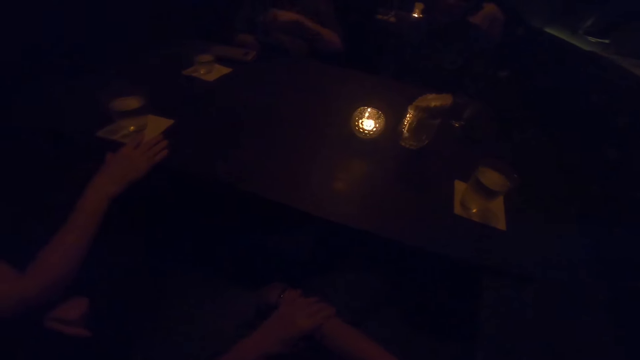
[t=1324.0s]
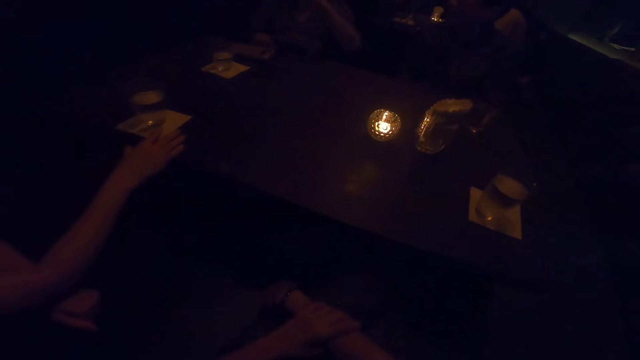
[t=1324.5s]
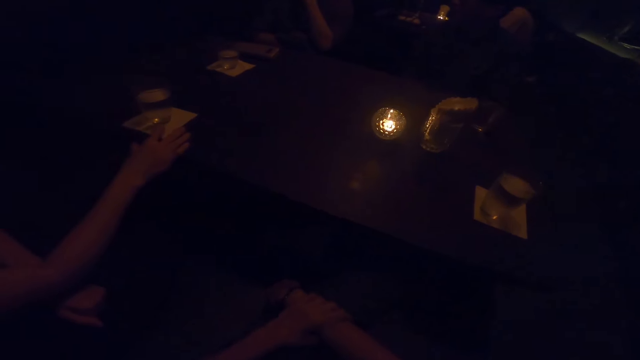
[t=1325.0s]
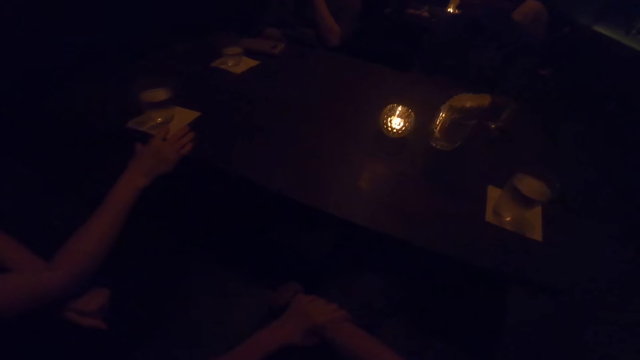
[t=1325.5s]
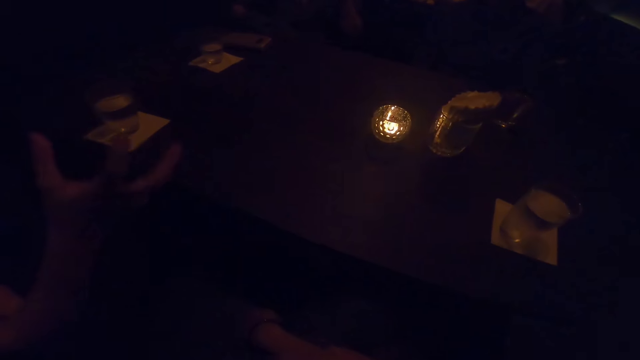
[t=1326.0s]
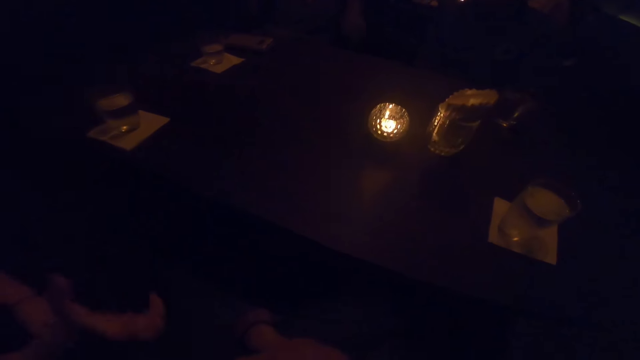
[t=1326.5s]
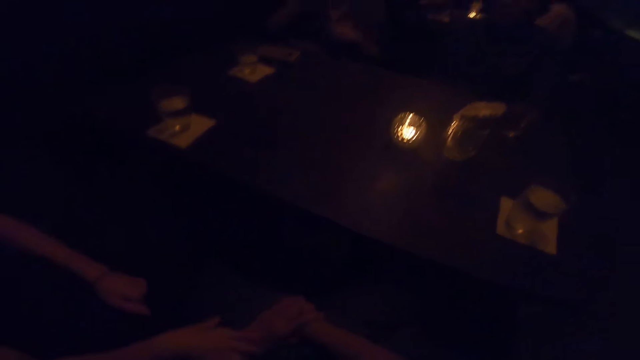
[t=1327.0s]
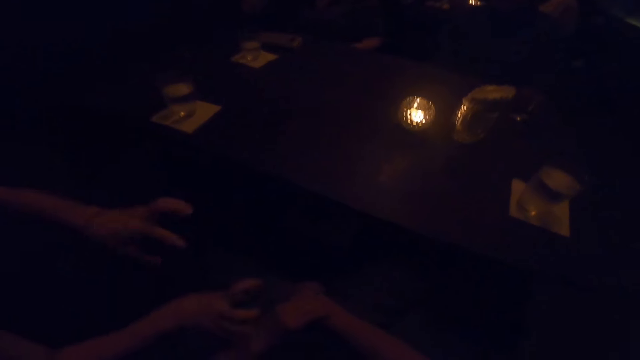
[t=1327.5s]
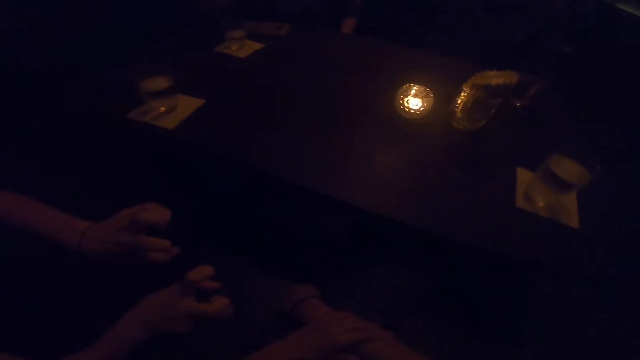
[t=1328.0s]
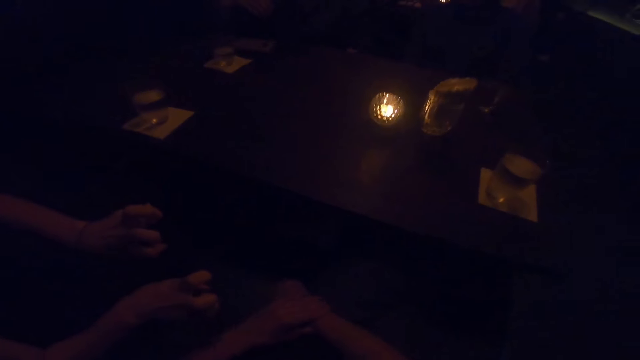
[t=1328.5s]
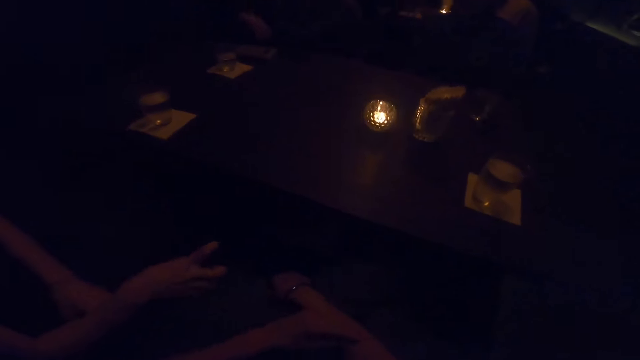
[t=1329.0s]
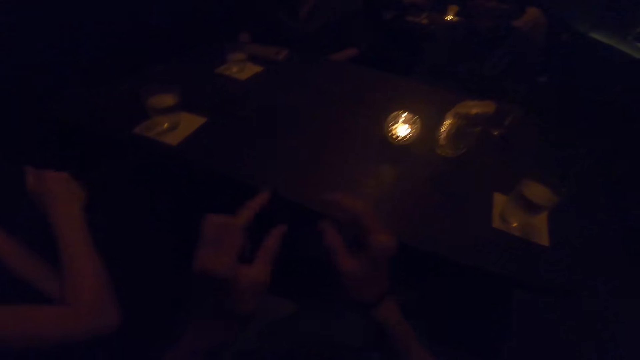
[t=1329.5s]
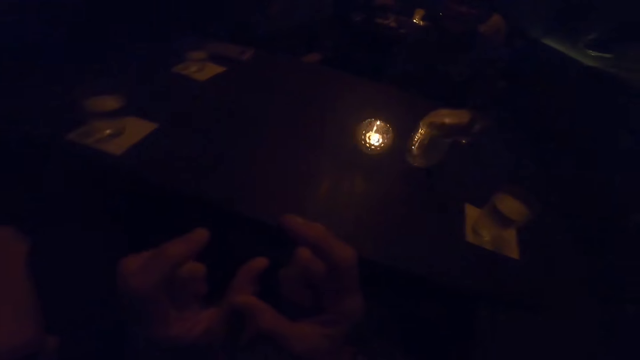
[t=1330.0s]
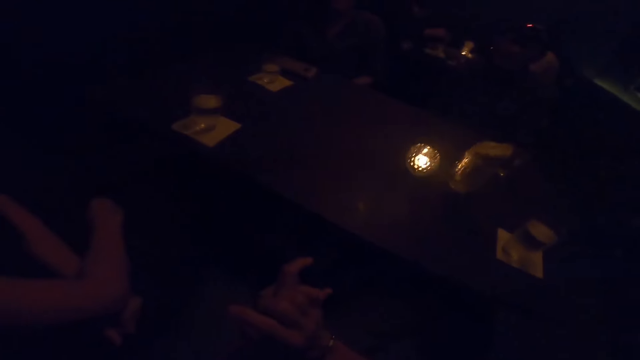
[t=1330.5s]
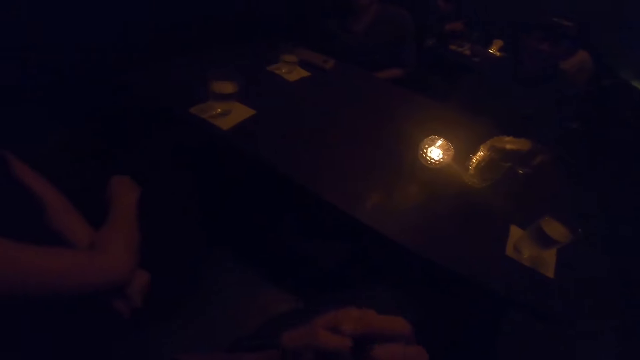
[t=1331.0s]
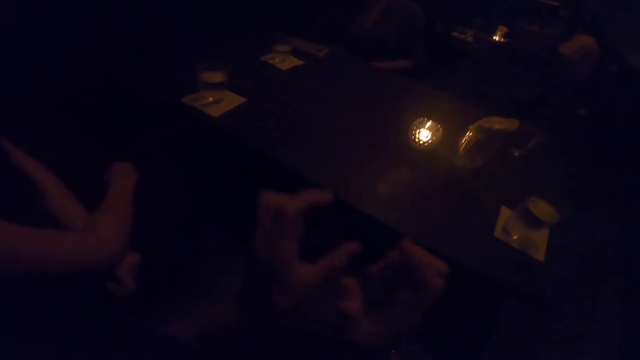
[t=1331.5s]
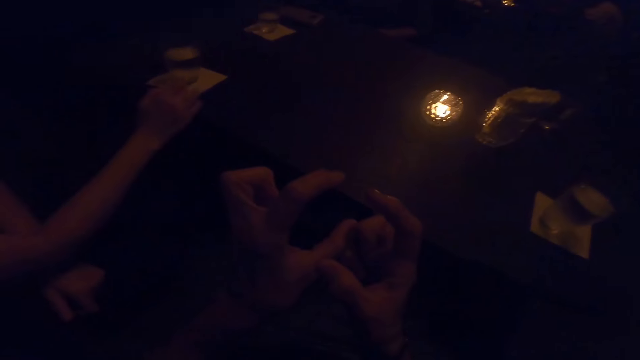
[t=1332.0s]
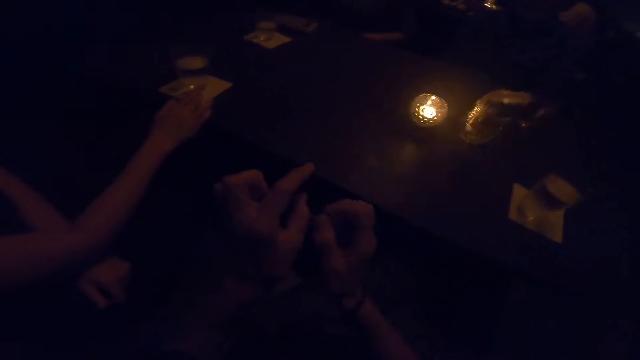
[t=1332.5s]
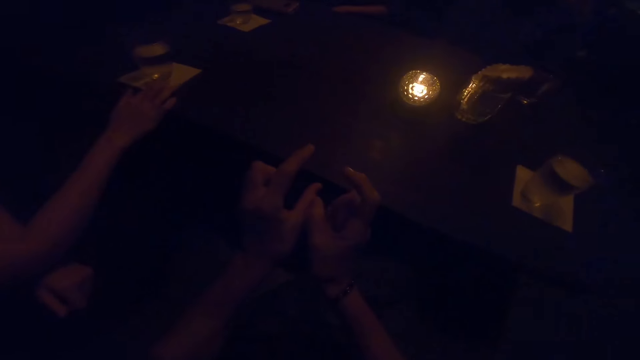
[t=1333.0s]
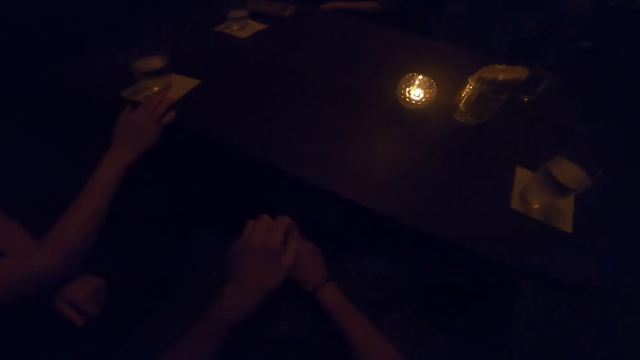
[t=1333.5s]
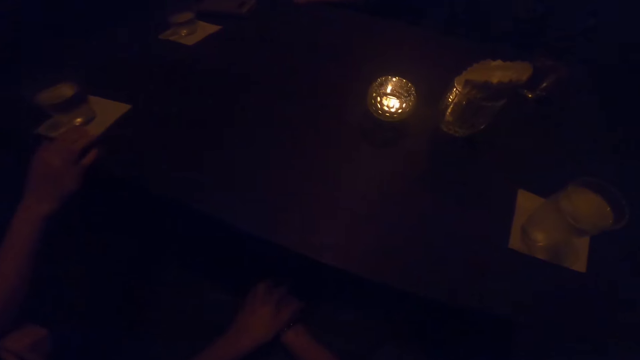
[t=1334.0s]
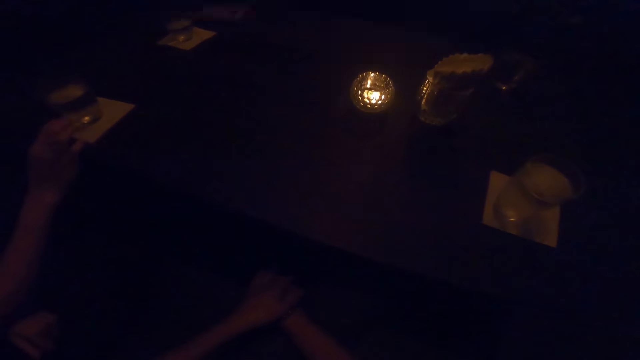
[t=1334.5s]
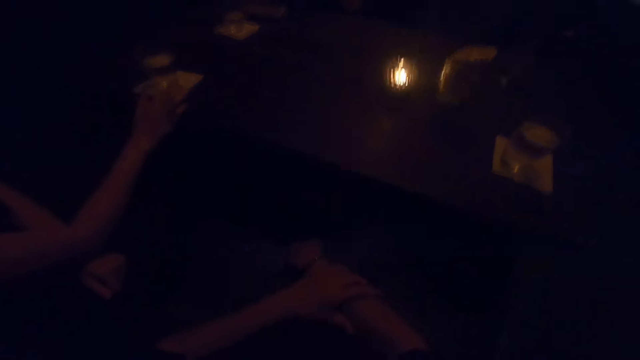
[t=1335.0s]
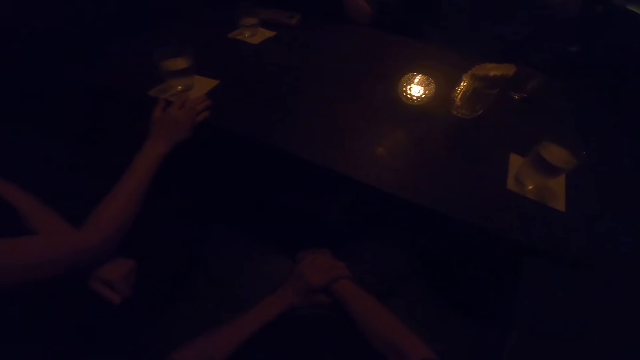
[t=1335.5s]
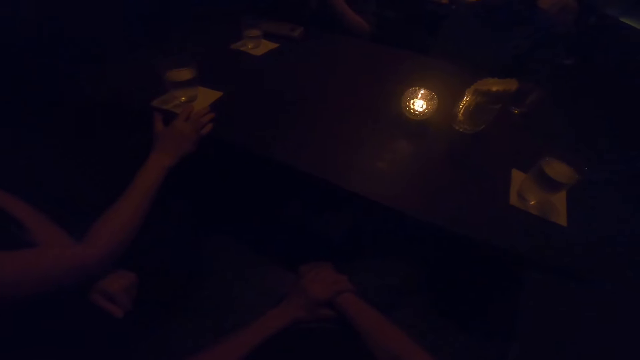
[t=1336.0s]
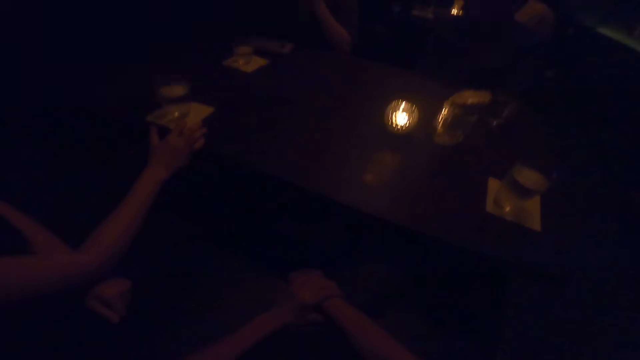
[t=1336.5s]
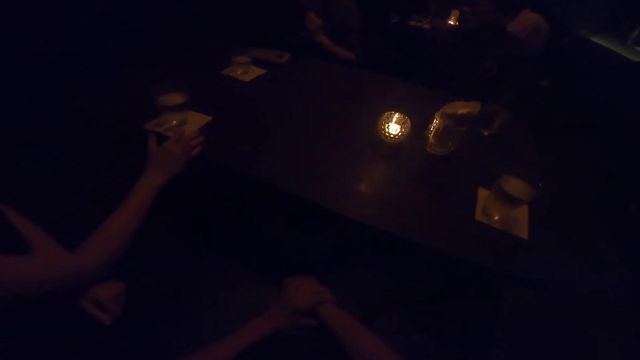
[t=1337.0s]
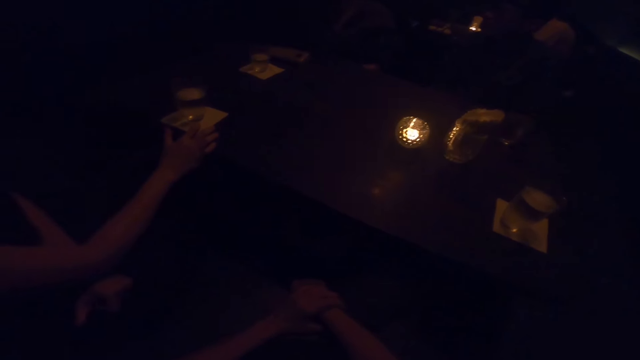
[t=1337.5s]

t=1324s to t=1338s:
A woman moves her hands. Another woman converses with a man, a third woman and the camera wearer. The first woman folds her hands and places her right hand on the table. The camera wearer demonstrates with her hands.

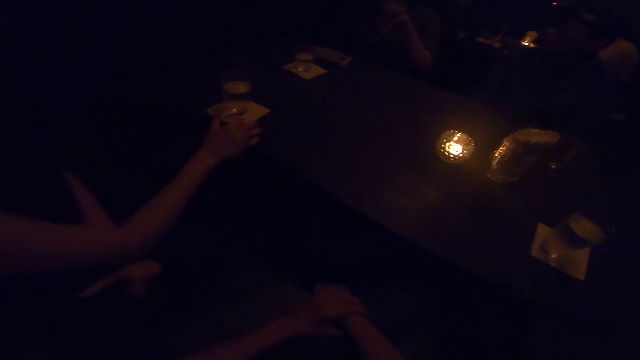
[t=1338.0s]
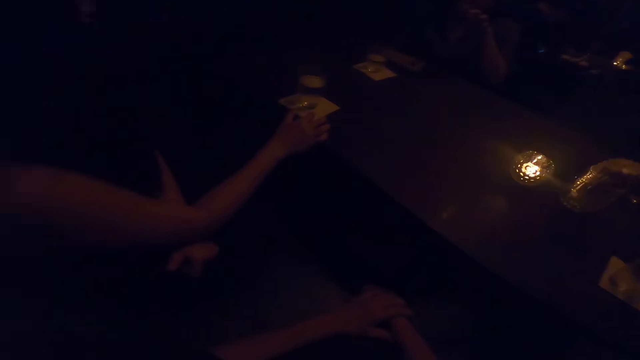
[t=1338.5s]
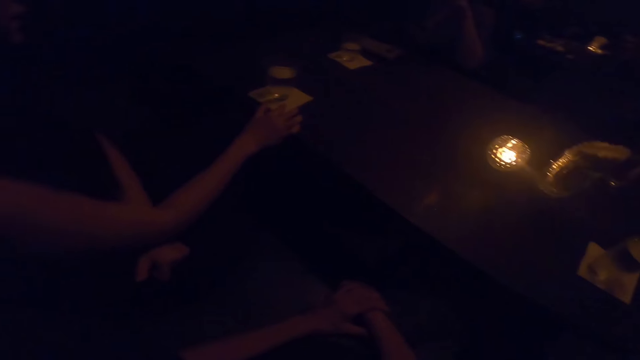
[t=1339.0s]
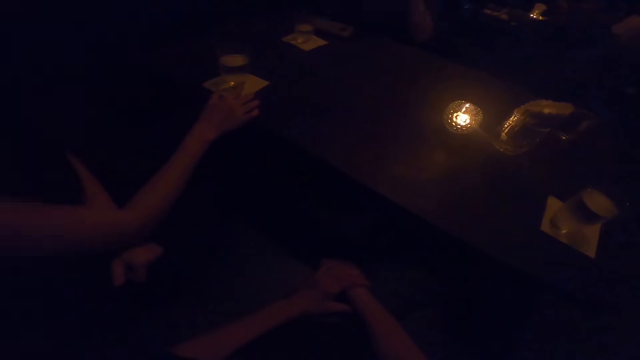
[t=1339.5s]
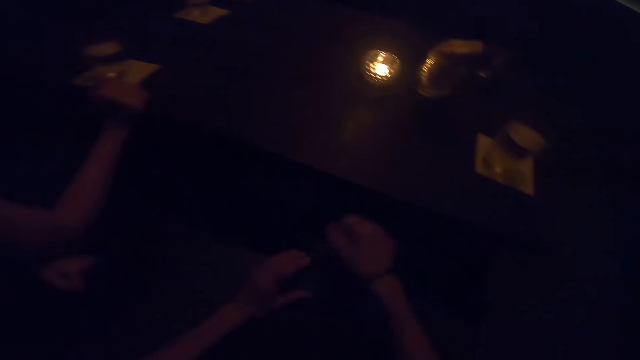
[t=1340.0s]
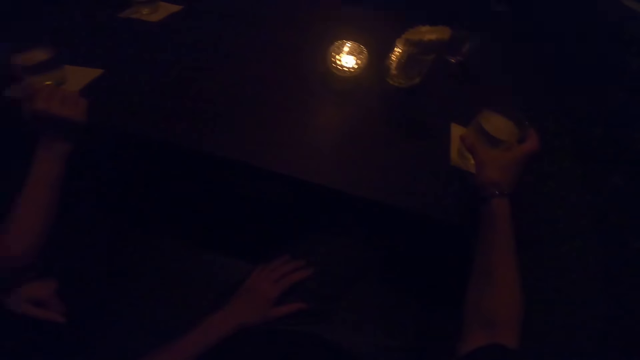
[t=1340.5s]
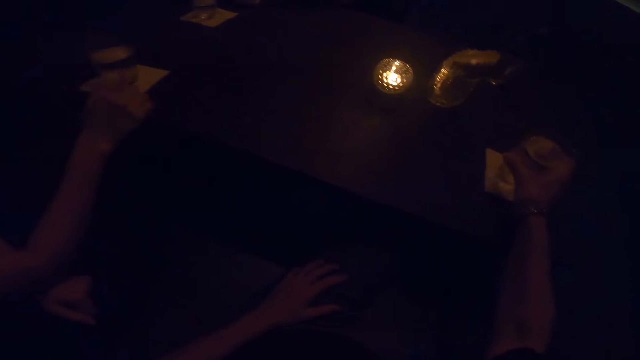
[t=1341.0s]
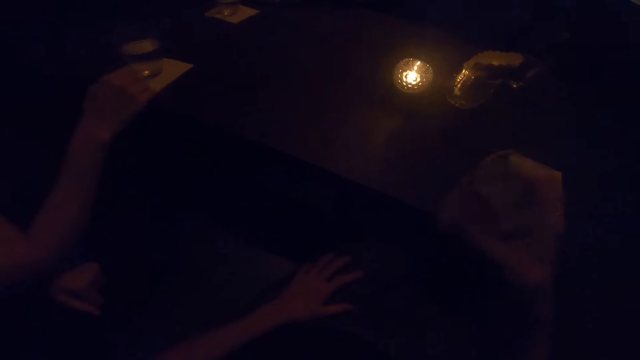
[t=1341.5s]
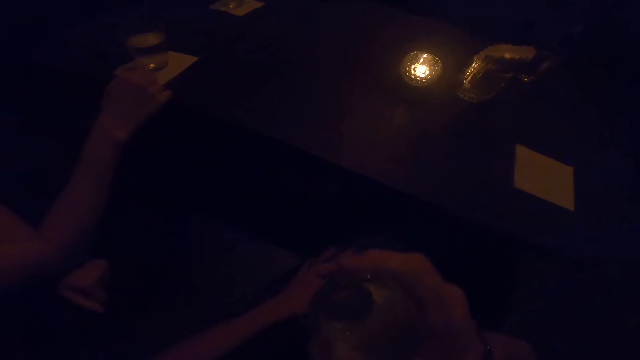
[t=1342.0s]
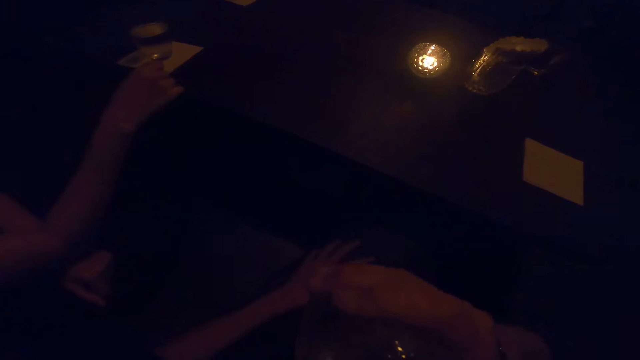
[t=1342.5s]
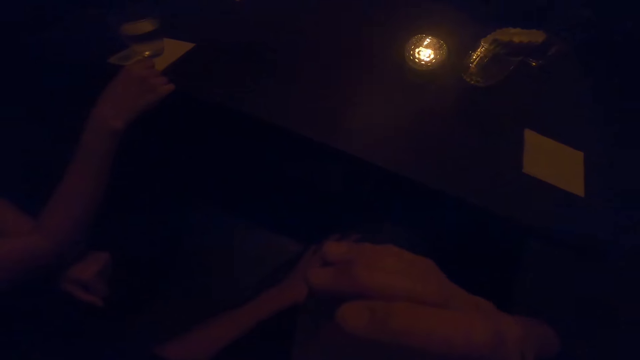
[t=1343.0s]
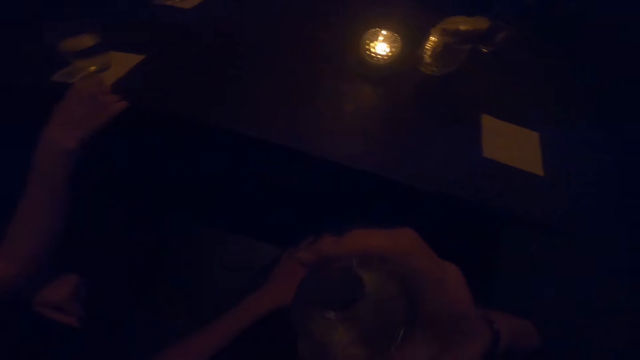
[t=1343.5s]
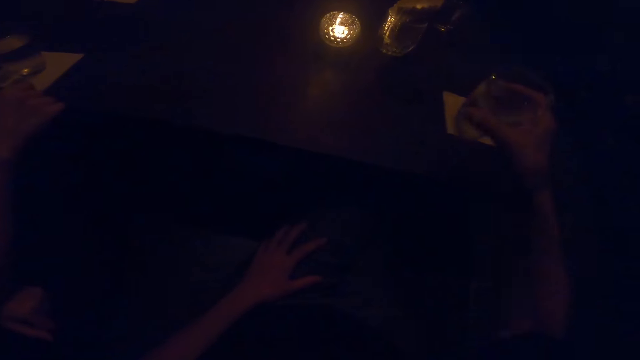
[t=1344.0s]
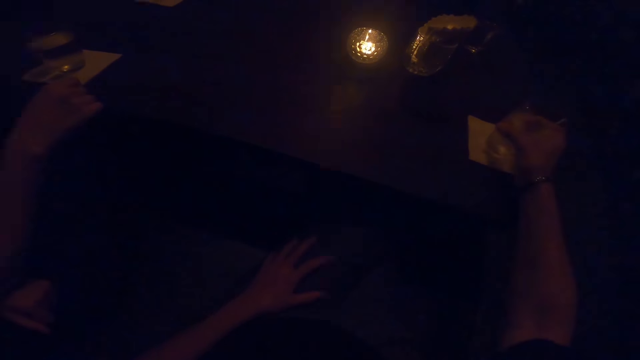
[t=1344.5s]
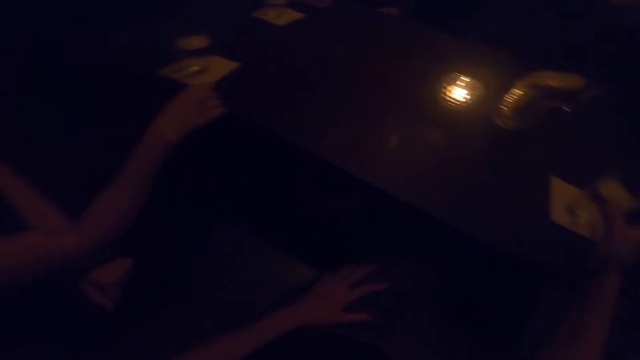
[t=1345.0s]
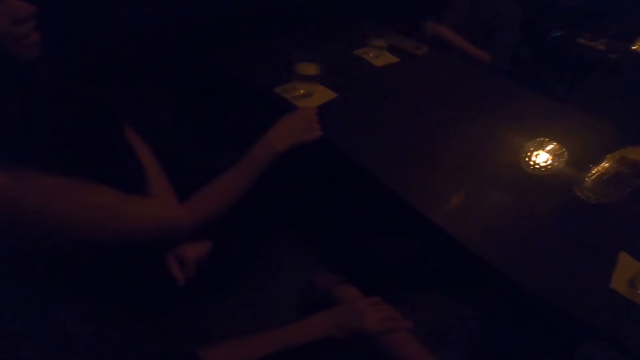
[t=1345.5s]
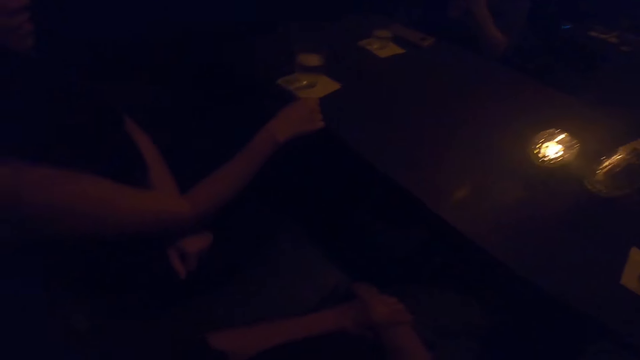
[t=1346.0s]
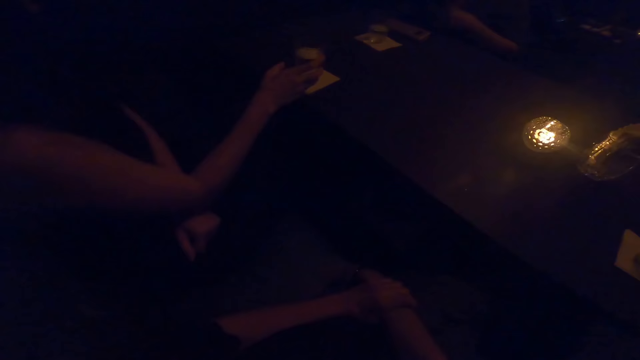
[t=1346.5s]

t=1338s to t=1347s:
The camera wearer picks up a cup of water from the table with his right hand. He drinks water from the cup in his right hand. He drops the cup of water on the table with his right hand.
